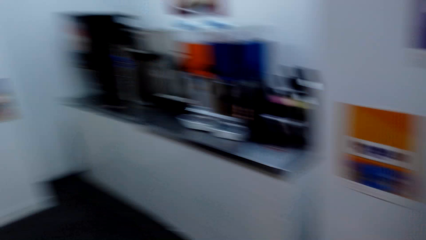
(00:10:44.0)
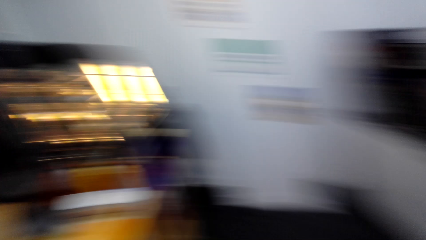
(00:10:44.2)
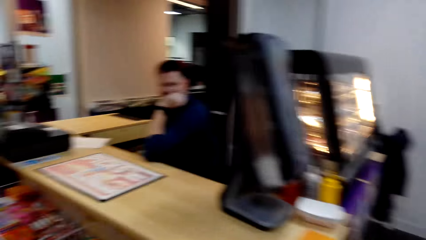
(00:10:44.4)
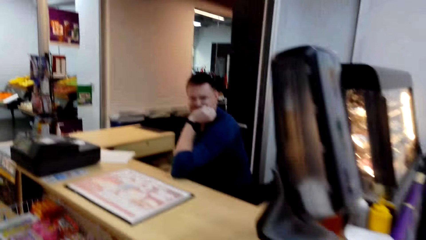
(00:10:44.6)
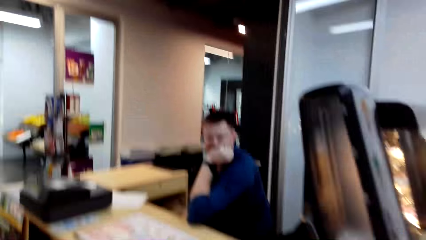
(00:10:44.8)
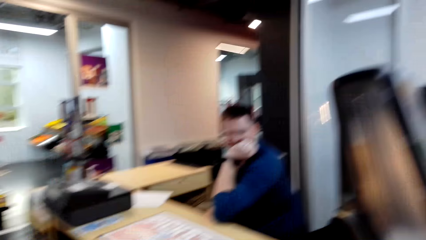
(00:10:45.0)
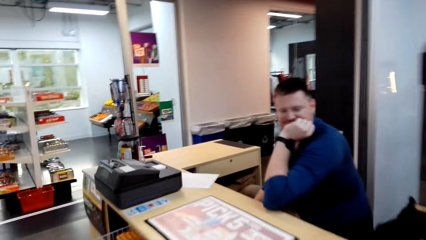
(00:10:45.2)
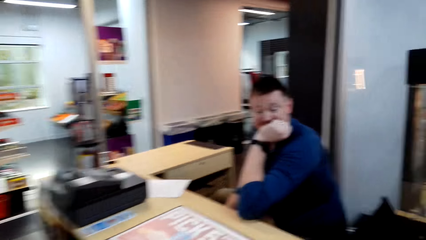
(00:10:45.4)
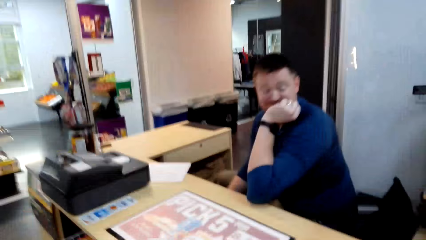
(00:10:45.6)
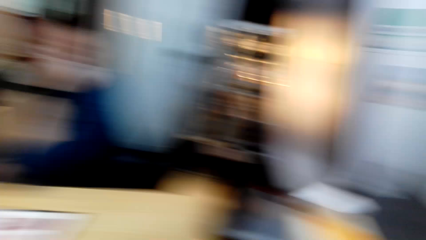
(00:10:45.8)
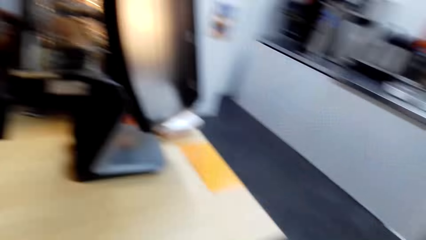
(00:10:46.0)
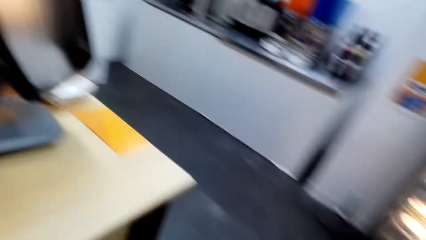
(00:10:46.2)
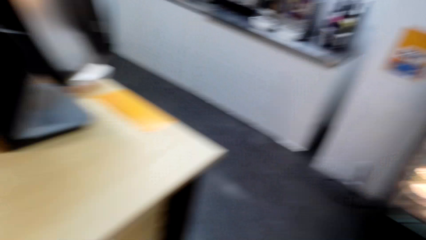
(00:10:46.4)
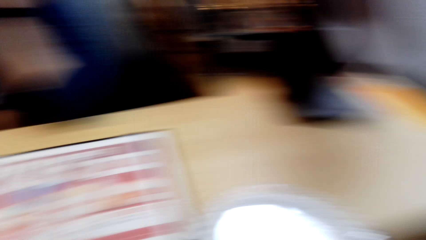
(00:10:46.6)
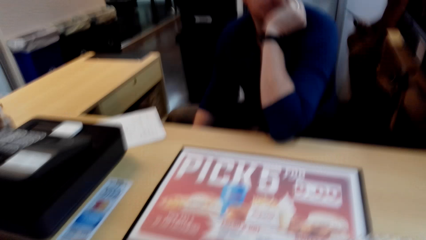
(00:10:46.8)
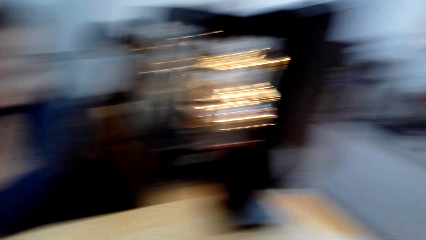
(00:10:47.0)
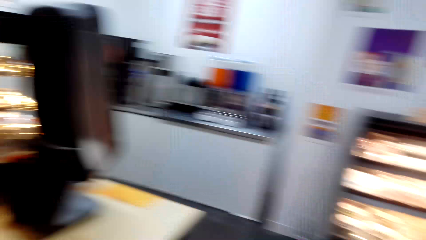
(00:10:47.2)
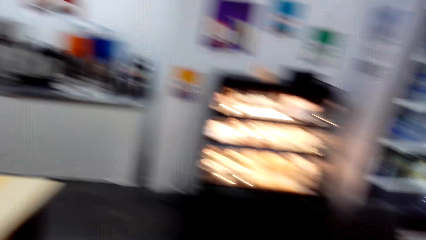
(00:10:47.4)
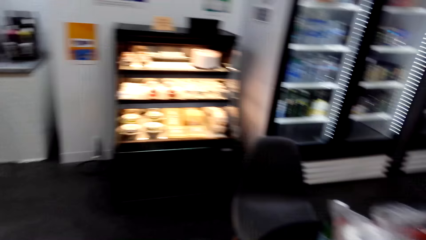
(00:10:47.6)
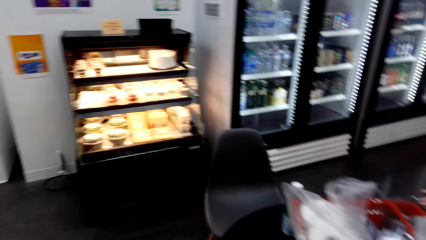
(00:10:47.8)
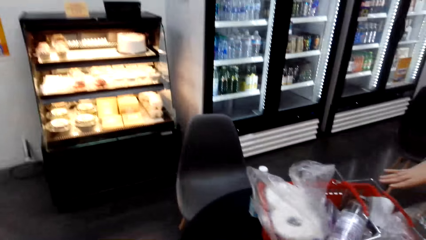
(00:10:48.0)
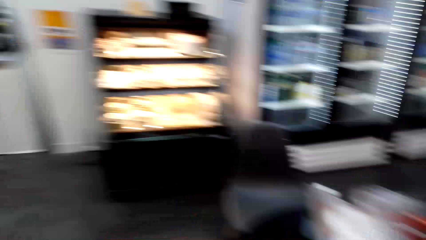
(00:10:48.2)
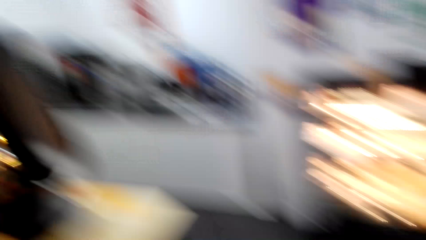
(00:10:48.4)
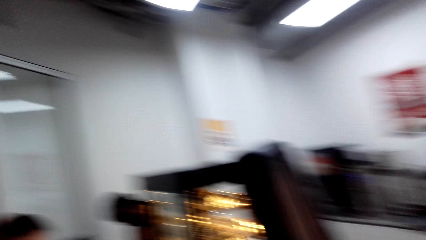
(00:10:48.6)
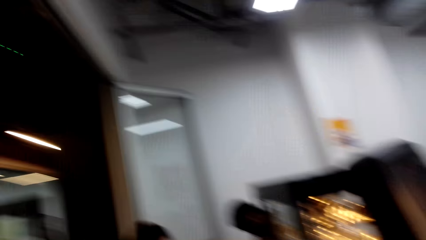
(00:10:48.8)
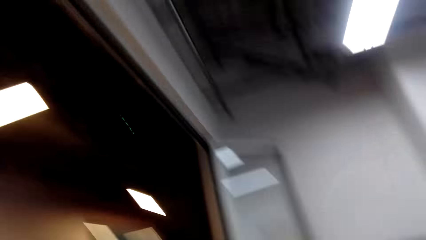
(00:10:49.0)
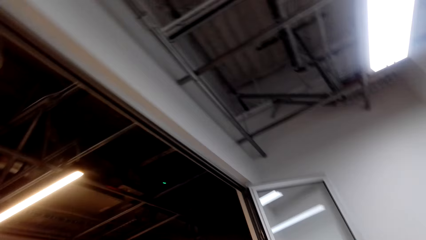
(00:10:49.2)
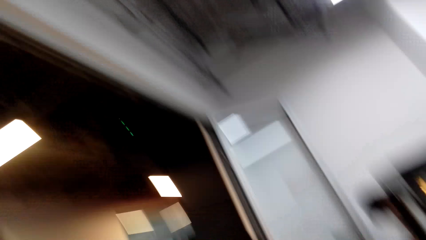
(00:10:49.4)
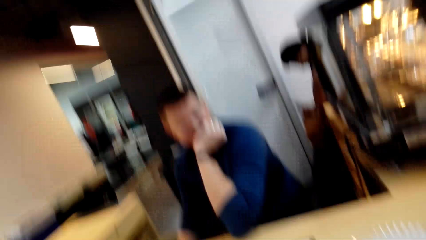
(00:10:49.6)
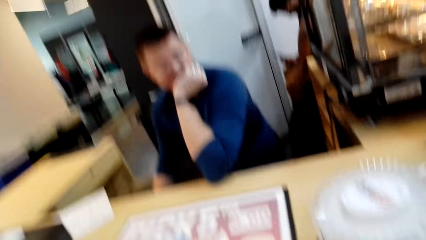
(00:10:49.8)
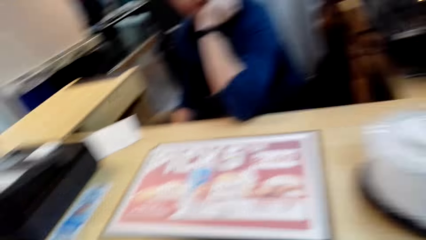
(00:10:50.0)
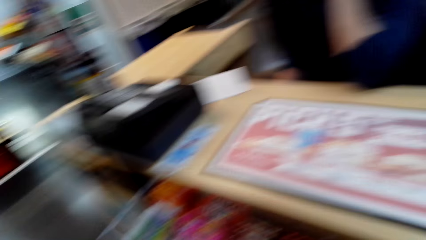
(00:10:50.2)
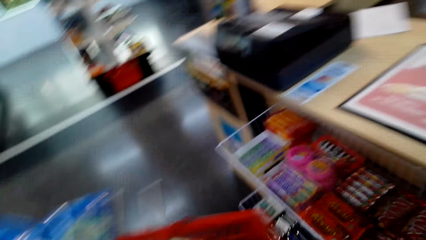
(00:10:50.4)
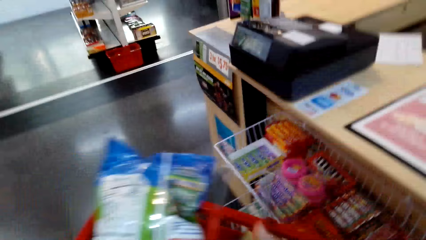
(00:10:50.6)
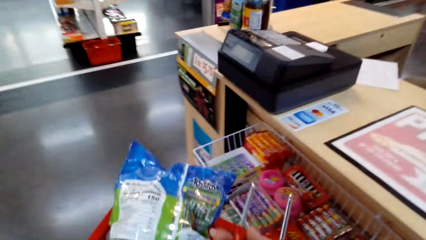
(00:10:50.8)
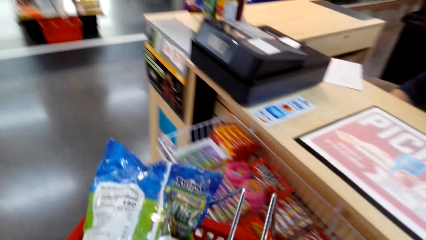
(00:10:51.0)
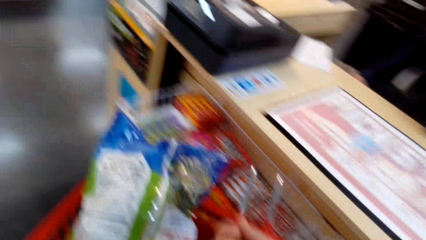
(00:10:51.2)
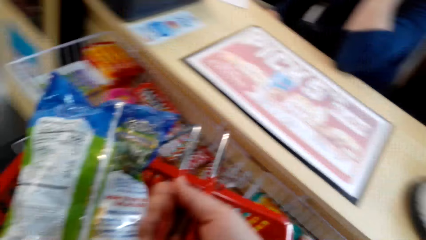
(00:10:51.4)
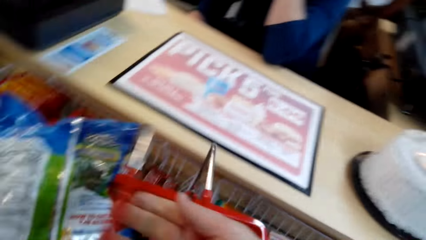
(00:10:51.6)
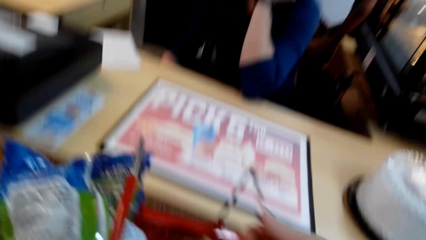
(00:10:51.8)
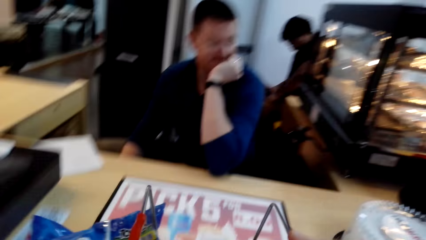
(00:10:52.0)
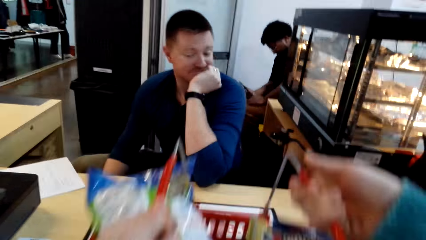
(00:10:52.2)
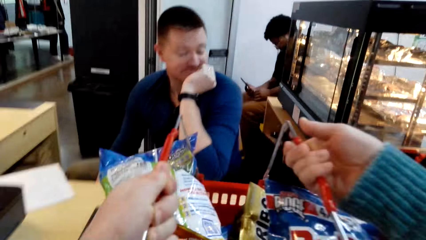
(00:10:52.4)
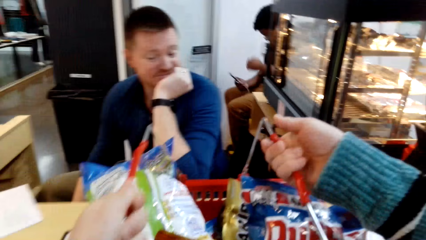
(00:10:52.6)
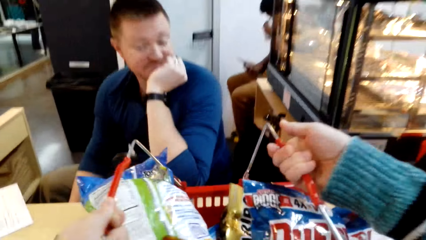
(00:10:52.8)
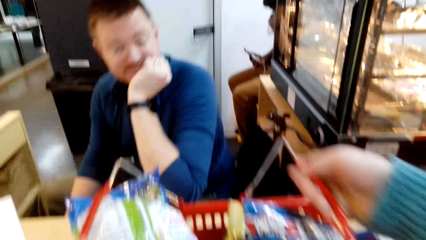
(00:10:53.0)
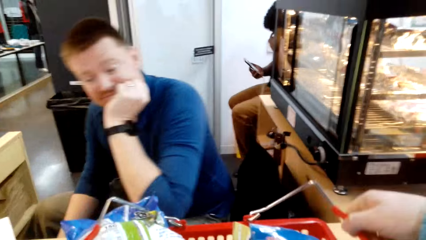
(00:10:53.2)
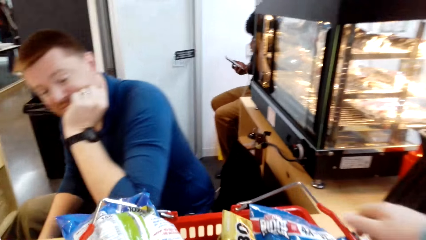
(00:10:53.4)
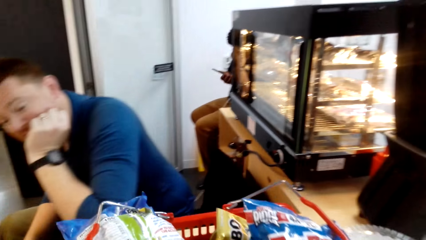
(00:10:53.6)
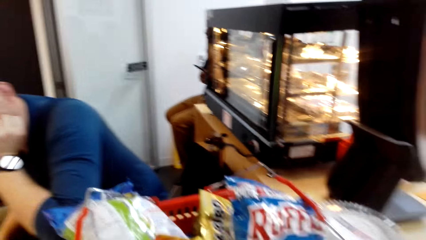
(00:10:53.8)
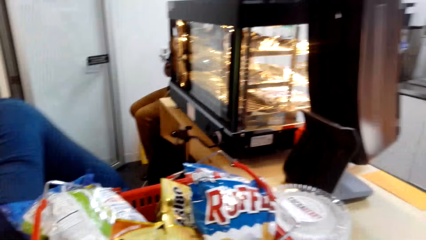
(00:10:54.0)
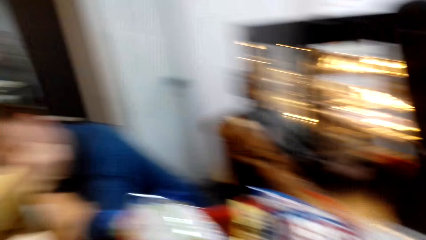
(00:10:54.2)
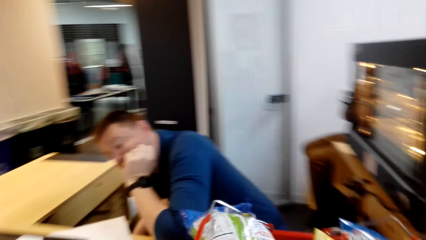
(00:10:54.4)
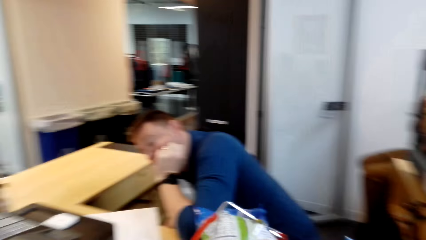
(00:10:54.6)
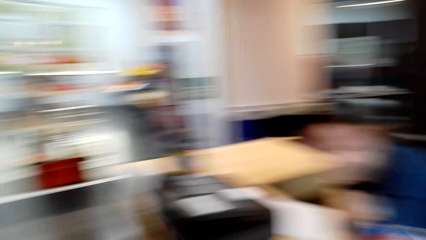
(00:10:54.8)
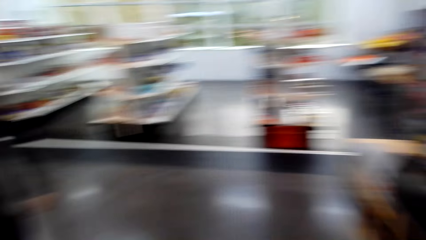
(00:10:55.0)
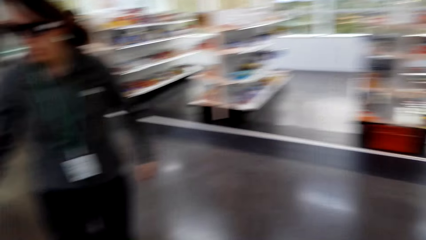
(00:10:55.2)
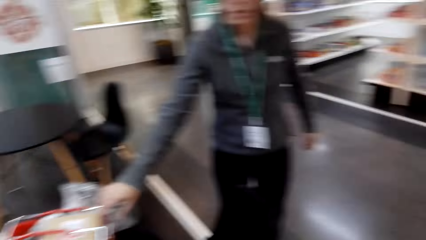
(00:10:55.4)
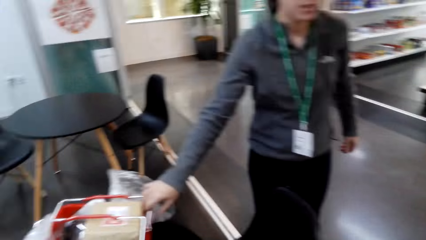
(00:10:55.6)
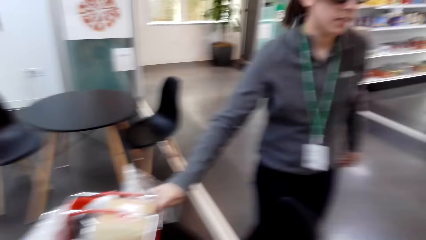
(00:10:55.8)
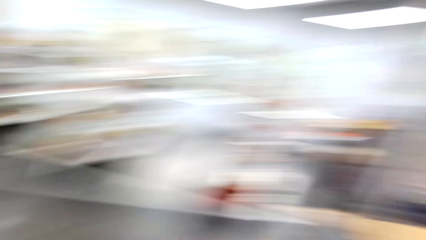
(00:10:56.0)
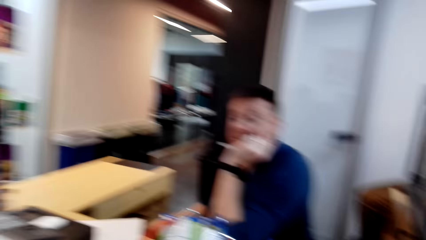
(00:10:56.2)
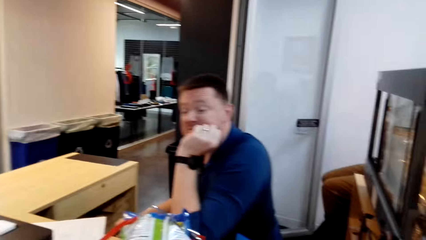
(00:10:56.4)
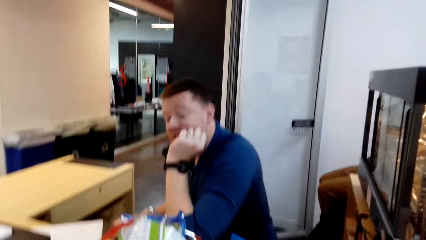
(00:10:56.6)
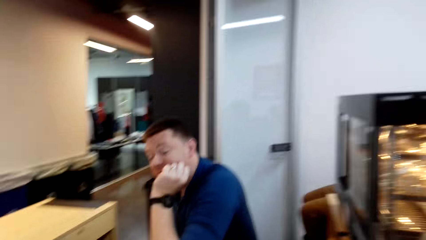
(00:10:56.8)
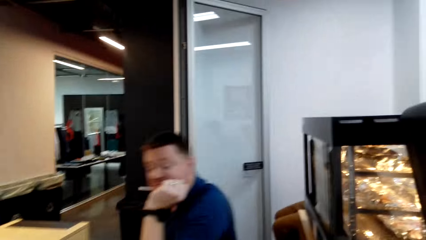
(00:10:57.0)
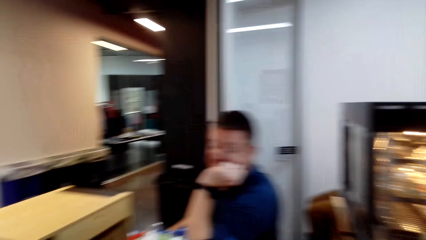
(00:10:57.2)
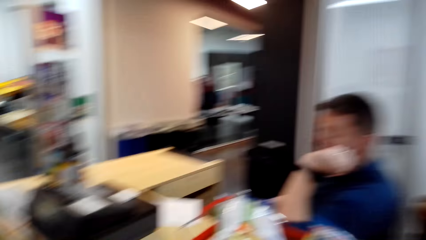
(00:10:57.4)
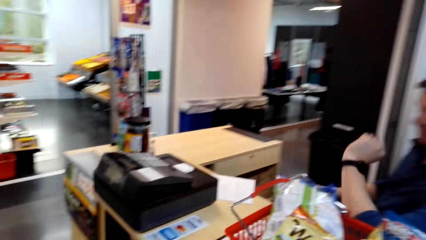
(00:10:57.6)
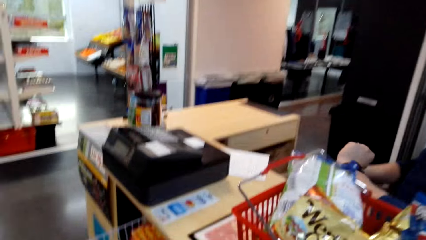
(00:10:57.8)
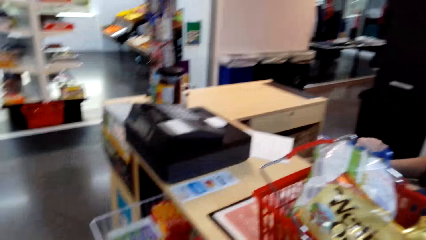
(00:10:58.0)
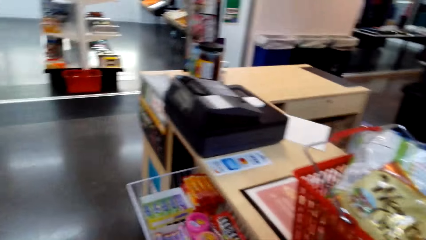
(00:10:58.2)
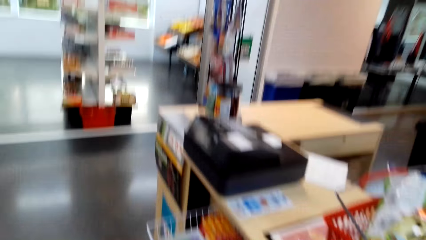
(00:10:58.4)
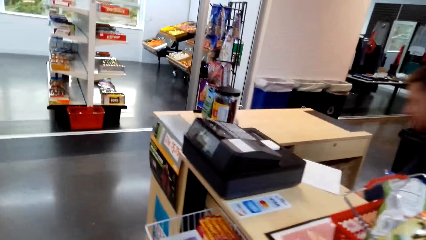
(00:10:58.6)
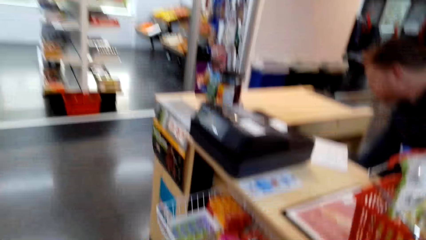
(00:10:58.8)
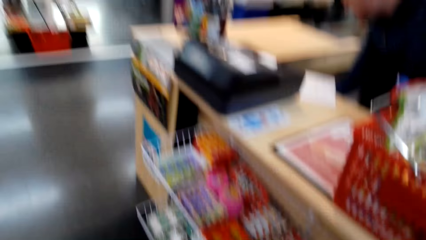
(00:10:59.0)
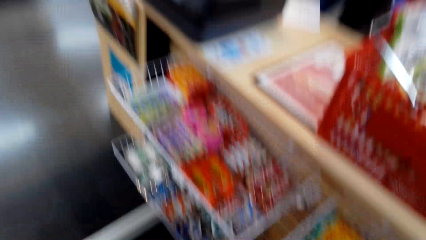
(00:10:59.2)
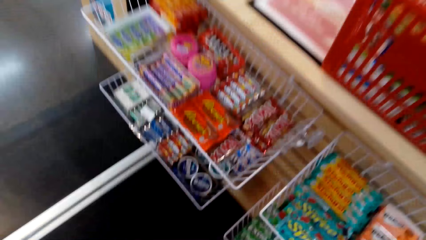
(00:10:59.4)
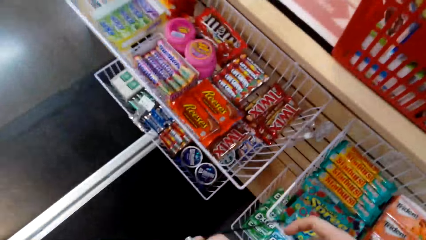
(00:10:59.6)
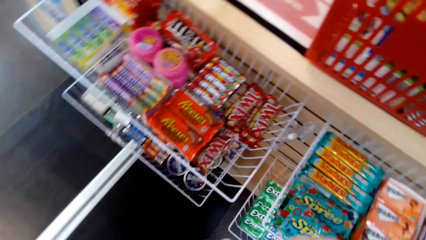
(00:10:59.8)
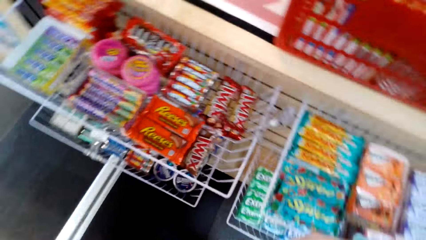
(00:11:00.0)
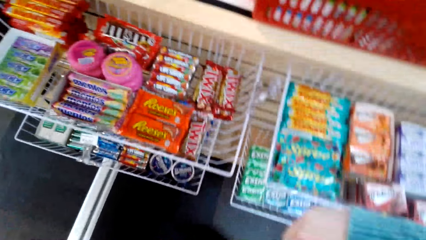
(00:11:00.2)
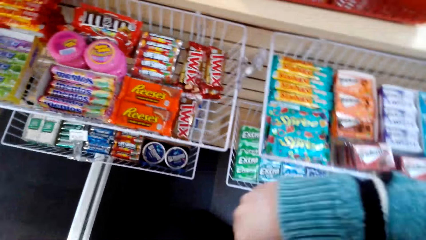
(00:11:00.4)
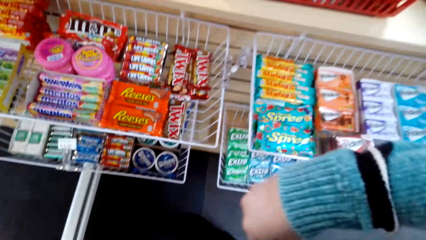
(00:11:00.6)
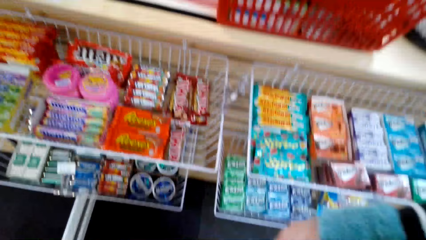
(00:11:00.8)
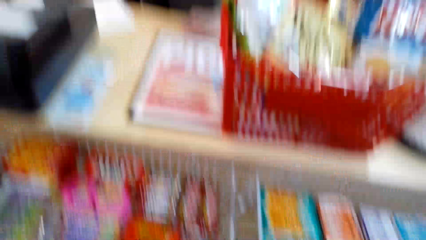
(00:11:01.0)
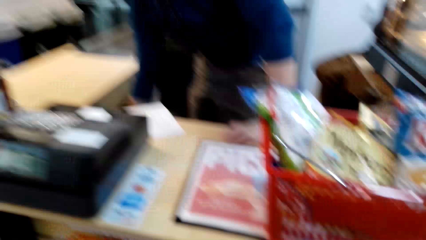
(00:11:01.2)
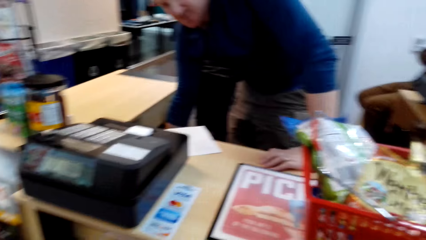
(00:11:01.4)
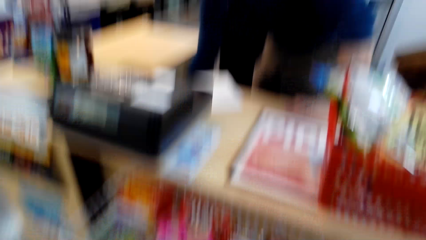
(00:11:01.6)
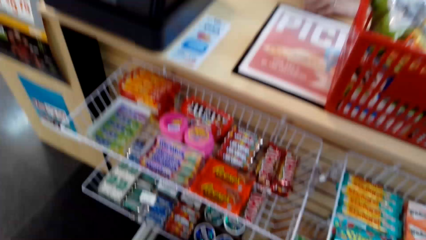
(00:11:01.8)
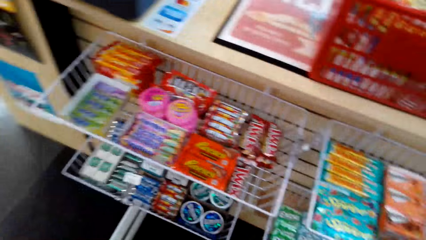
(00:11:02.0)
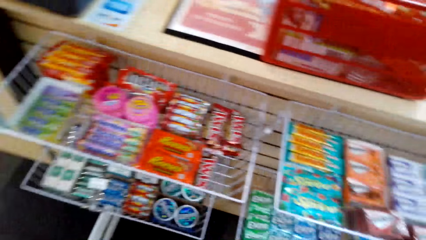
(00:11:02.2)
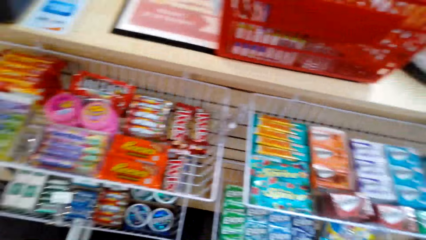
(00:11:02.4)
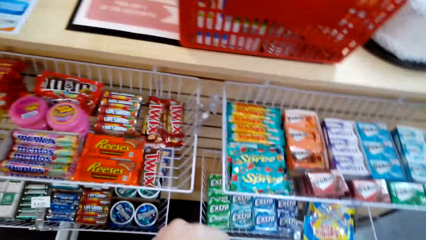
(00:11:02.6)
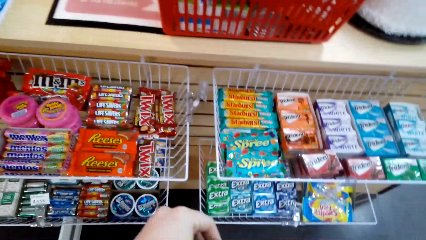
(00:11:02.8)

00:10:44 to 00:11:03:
The camera wearer puts the shopping basket on the counter table. They look around.
